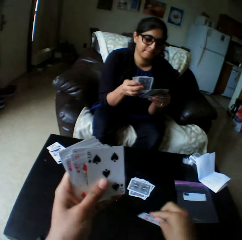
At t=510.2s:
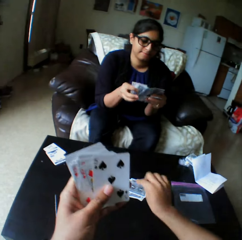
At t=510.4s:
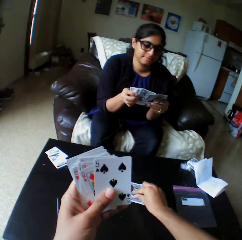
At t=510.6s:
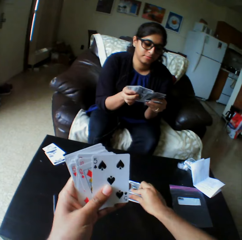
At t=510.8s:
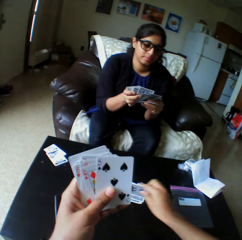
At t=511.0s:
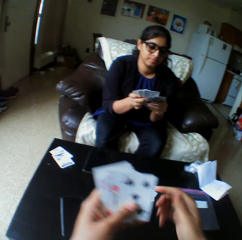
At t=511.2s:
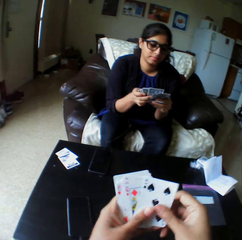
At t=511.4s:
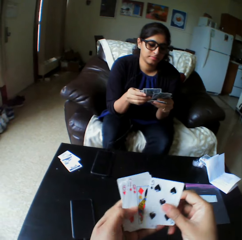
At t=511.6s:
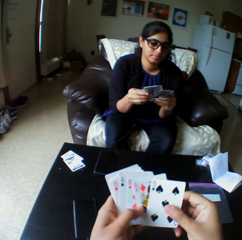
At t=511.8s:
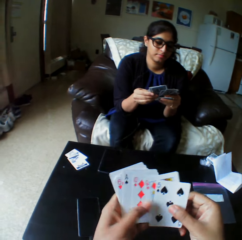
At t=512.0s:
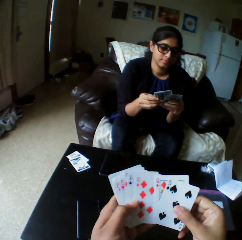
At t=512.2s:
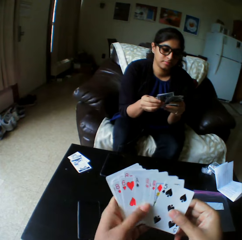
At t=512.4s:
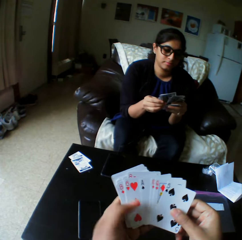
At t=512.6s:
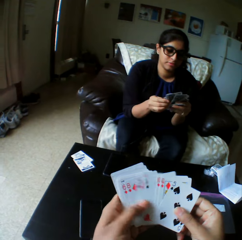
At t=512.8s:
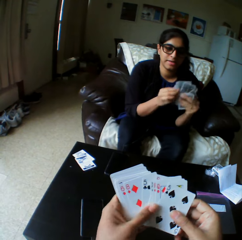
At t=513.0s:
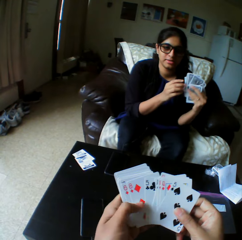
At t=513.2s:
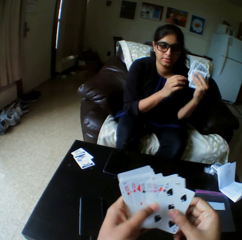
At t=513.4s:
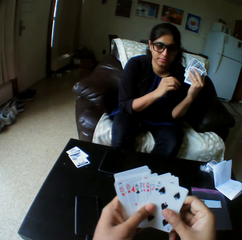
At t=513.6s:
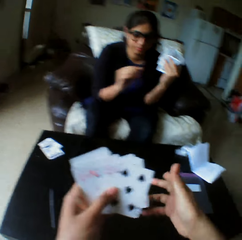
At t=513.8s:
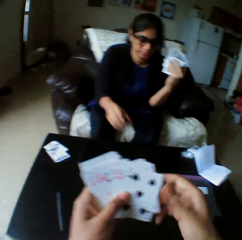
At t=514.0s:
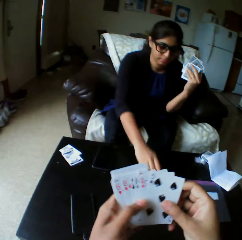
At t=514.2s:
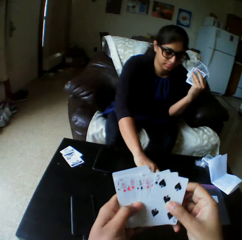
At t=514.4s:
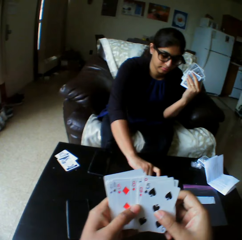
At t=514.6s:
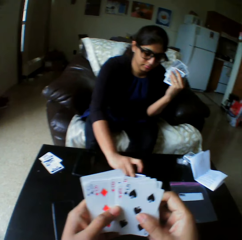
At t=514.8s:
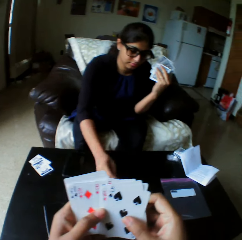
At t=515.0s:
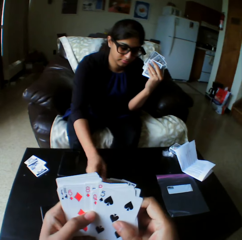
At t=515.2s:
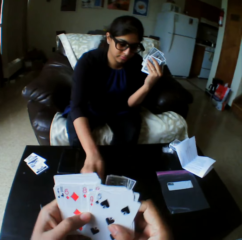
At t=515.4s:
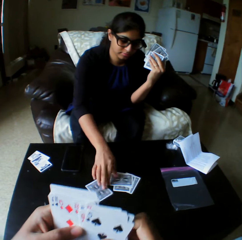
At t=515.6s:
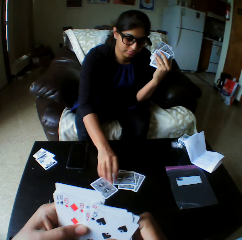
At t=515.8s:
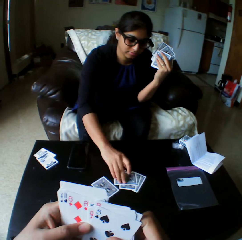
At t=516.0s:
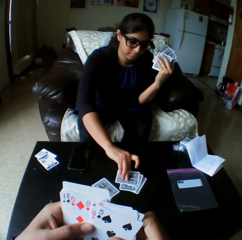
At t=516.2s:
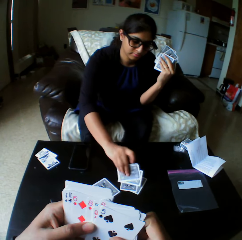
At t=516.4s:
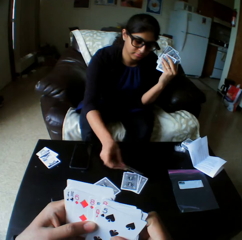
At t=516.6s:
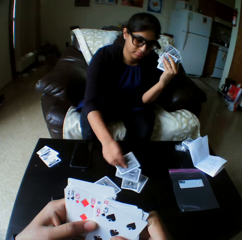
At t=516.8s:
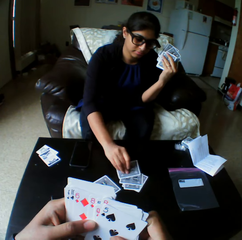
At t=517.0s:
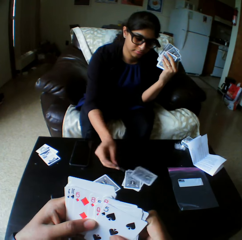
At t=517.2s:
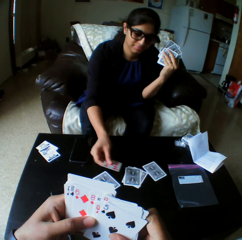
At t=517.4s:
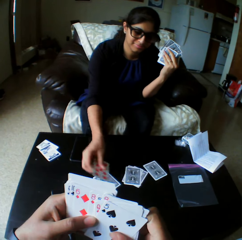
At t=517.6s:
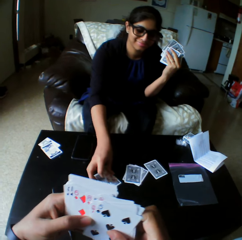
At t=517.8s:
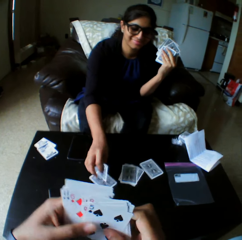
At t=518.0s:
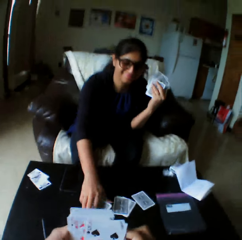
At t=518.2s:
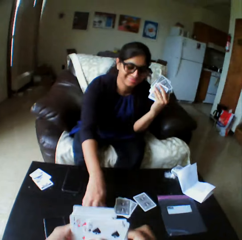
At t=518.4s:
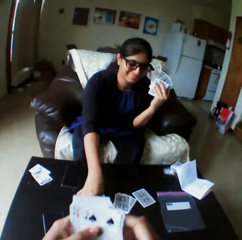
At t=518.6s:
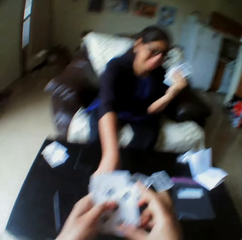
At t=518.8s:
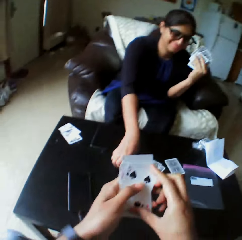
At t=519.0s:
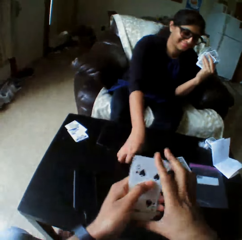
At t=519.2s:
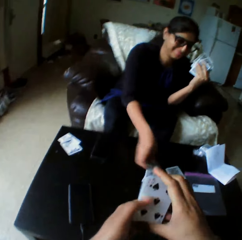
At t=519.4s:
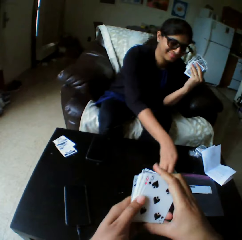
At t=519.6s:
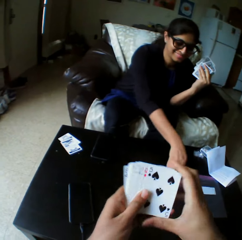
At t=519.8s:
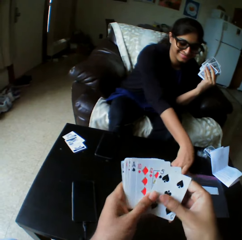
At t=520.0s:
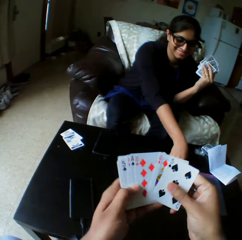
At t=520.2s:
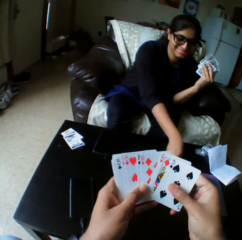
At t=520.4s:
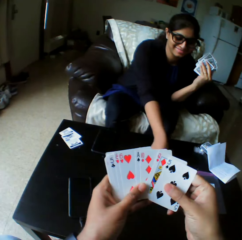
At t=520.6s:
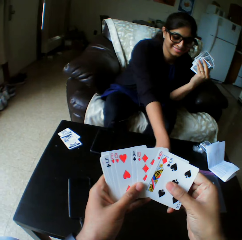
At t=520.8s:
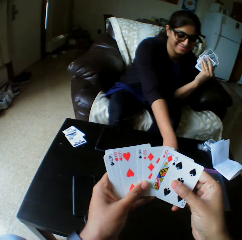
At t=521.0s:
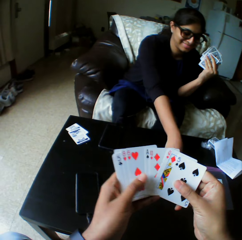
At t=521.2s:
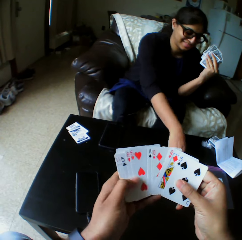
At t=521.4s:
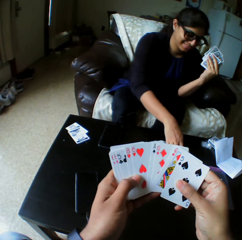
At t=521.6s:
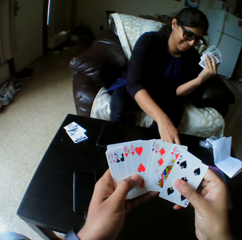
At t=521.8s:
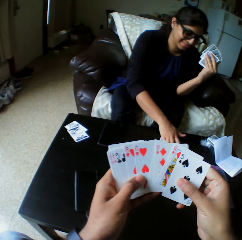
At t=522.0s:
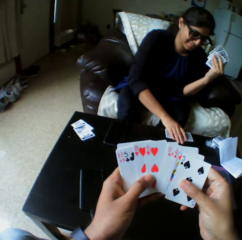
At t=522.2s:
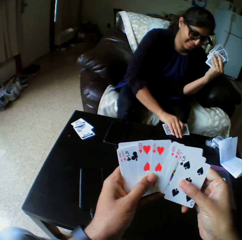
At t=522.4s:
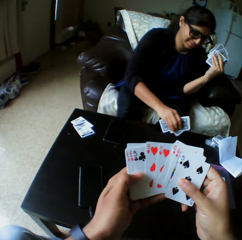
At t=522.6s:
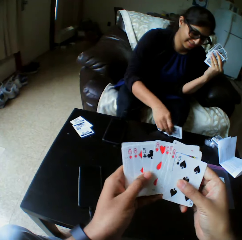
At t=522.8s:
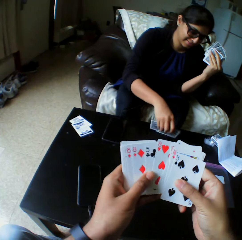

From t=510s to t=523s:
The camera wearer drops a card on the table with the right hand. They shuffle cards with both hands and select the play cards. A lady looks at the play cards, takes the play cards, and turns the play cards. The camera wearer laughs. The lady takes the play cards.

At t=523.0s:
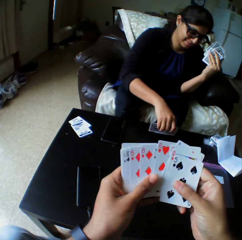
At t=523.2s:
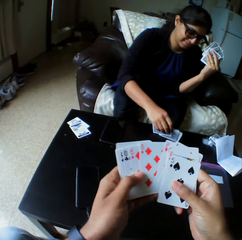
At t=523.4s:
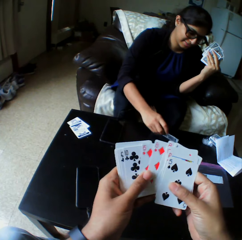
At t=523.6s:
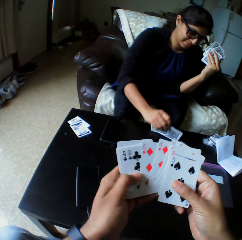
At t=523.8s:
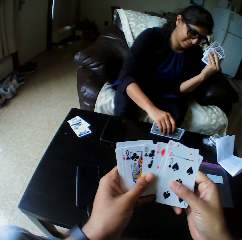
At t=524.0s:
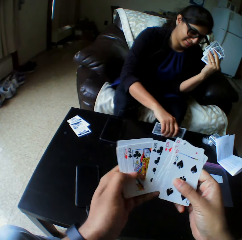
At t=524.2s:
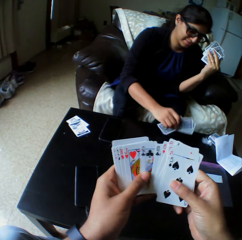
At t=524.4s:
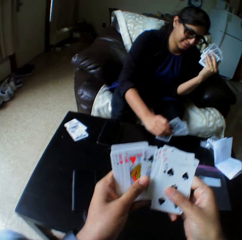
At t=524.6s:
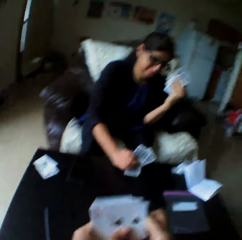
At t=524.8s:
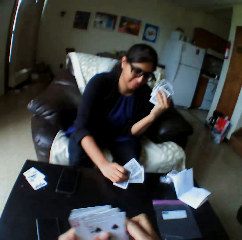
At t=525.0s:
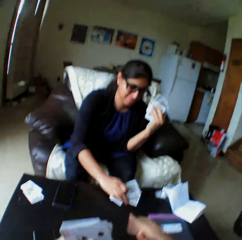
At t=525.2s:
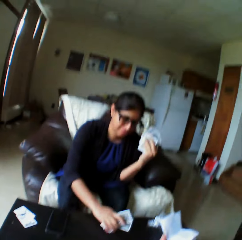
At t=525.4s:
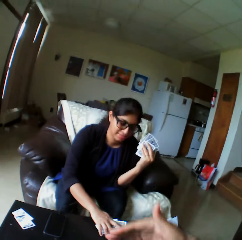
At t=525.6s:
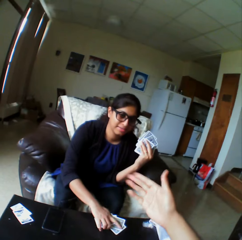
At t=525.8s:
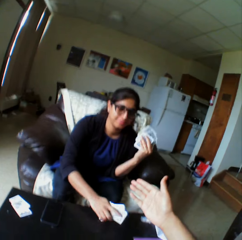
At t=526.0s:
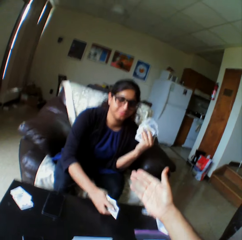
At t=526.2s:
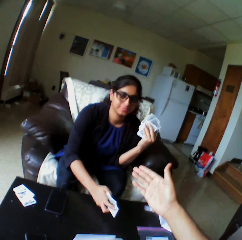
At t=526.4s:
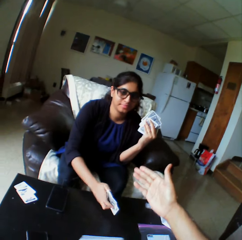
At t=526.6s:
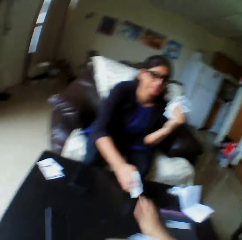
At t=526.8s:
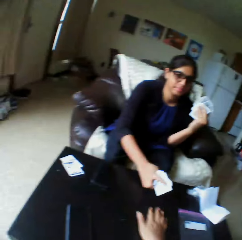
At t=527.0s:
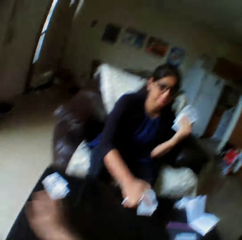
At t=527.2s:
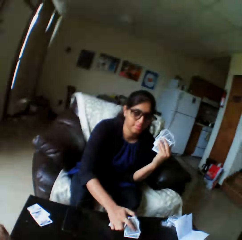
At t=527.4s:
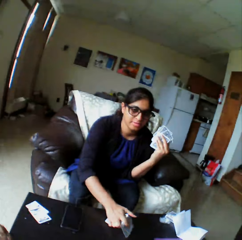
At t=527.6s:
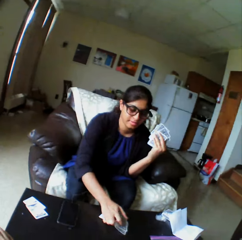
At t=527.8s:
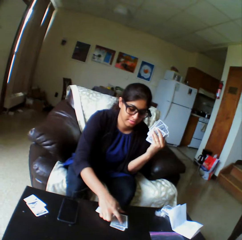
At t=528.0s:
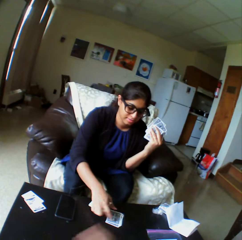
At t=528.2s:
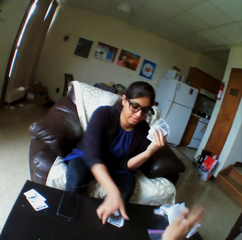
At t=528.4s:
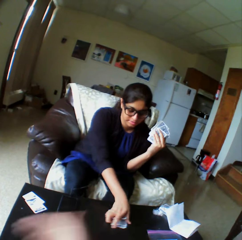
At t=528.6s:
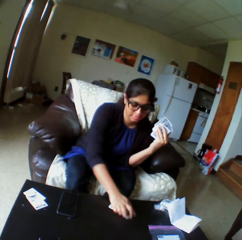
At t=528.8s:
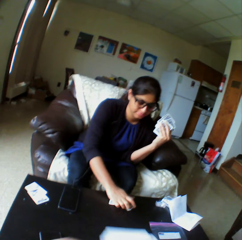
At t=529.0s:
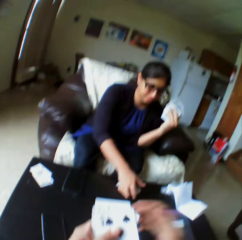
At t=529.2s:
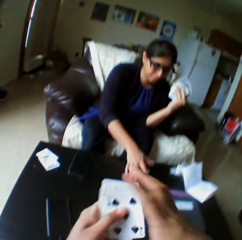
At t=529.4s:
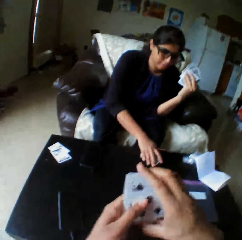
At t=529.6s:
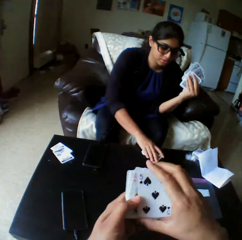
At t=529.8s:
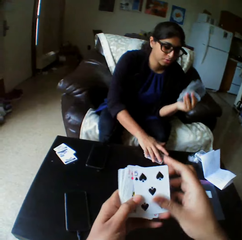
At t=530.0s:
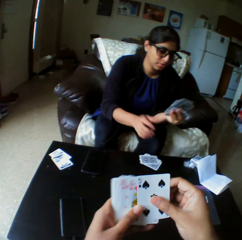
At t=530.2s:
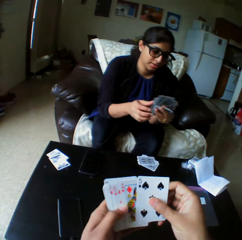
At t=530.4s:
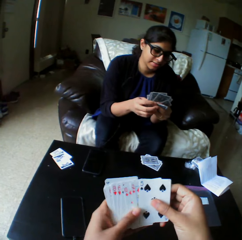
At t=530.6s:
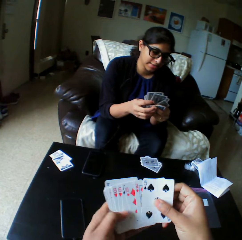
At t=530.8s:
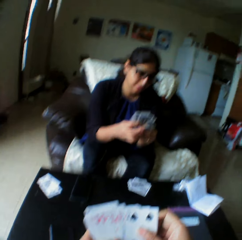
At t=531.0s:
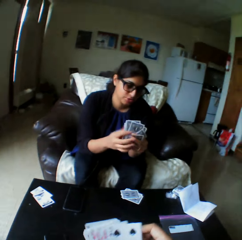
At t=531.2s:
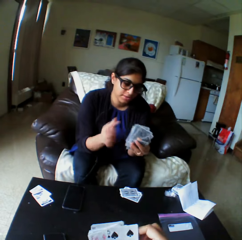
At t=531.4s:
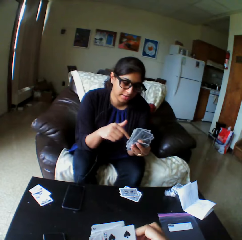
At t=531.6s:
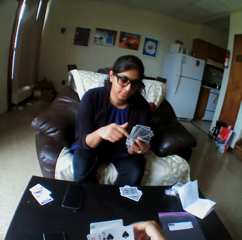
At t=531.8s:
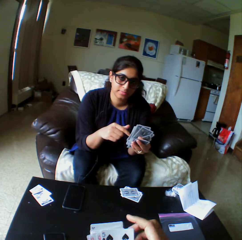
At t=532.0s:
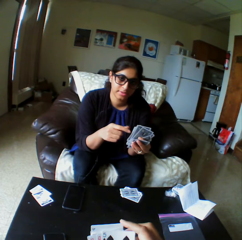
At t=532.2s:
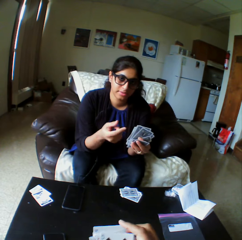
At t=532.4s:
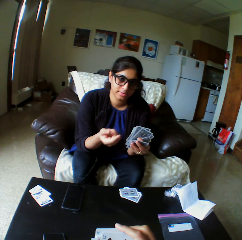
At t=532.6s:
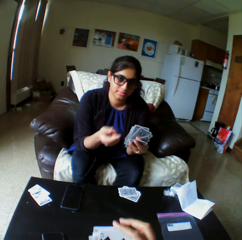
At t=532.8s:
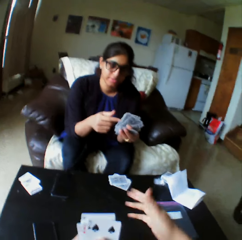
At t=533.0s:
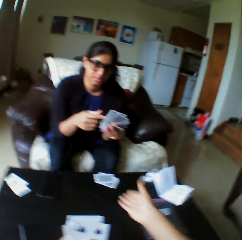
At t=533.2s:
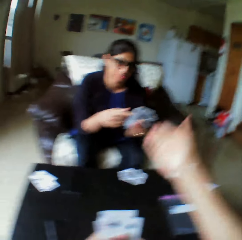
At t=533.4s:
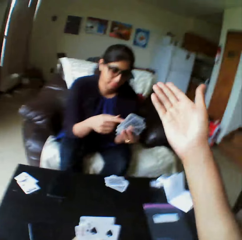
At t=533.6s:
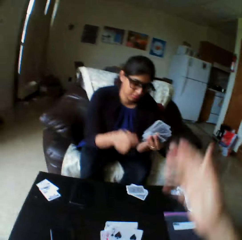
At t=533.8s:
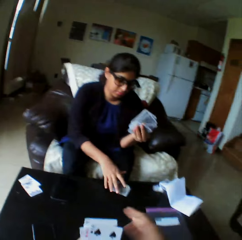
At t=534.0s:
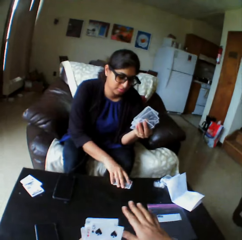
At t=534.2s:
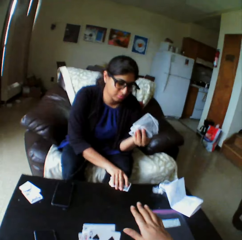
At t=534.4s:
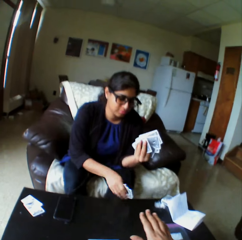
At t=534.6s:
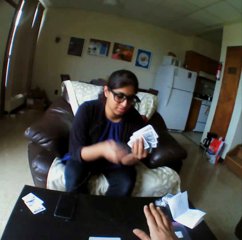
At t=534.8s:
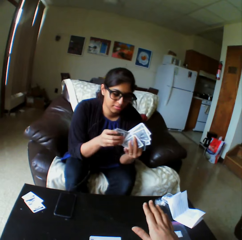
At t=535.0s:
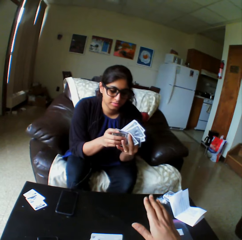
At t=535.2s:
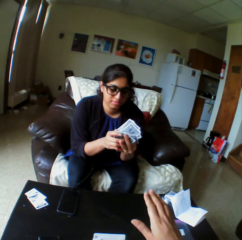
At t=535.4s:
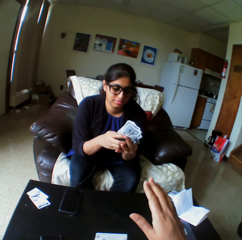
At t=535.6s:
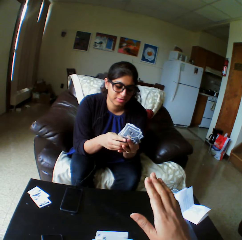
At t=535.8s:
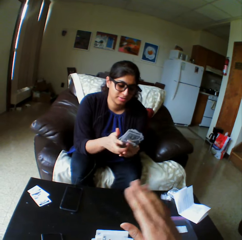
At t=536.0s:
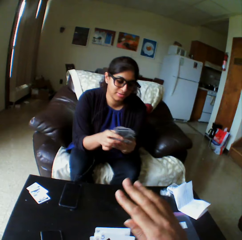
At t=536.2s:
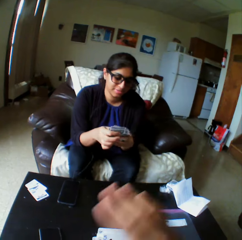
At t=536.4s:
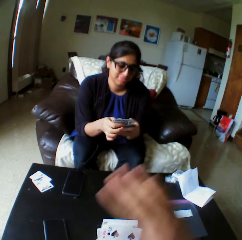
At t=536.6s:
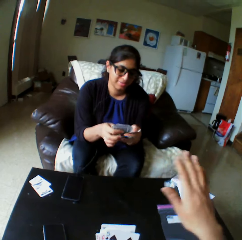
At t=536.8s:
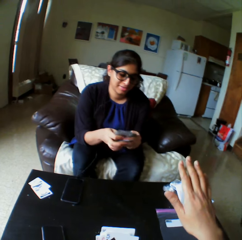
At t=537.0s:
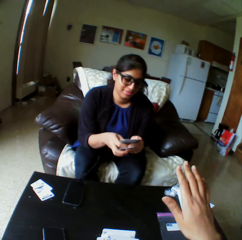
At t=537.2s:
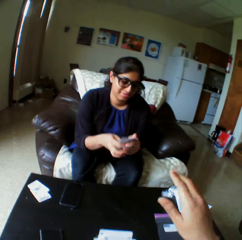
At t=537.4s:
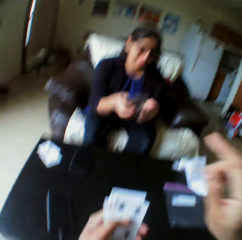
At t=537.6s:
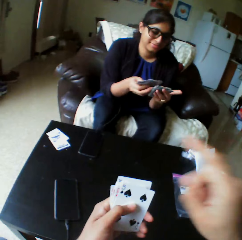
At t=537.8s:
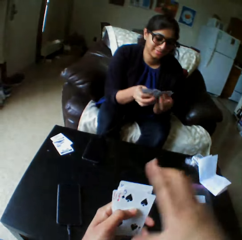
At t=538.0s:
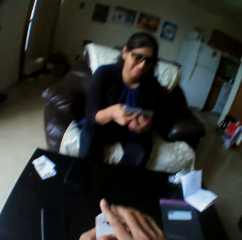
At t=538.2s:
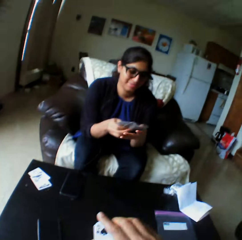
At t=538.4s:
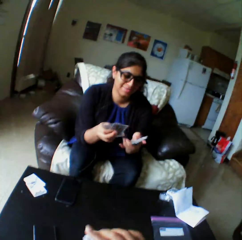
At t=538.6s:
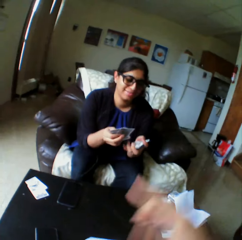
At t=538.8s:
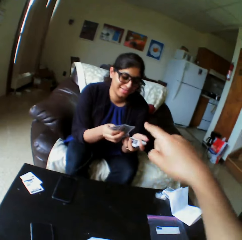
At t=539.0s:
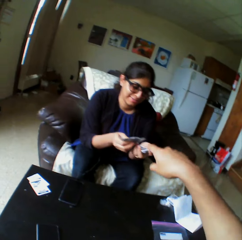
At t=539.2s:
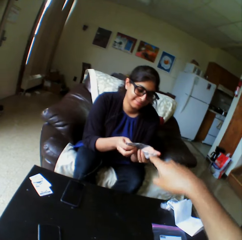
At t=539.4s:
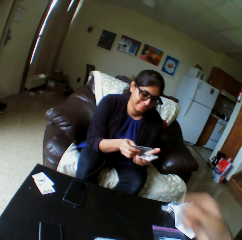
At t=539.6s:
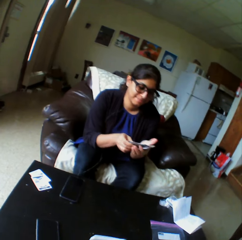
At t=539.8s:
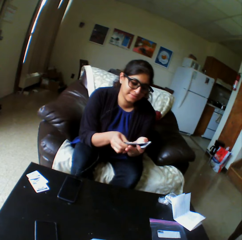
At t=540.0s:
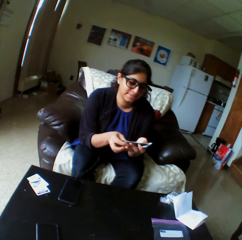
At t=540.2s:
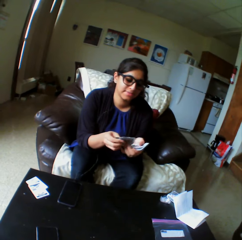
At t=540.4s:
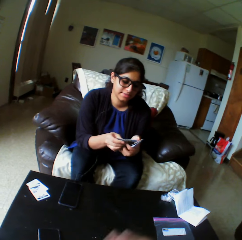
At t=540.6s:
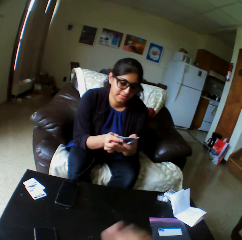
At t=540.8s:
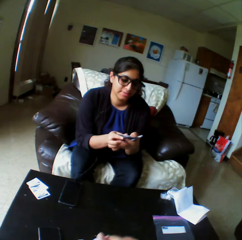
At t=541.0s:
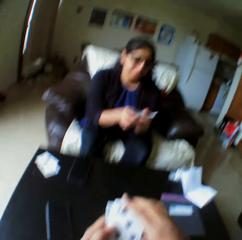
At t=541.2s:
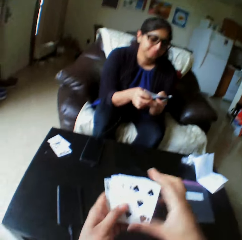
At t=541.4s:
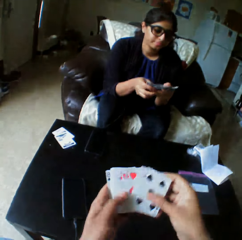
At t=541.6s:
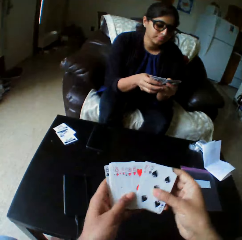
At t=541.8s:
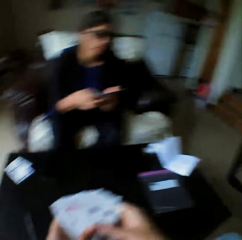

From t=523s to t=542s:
A woman taps the play cards on the table. The camera wearer illustrates with his hand. He moves his hand aside and selects the play cards. The woman points her finger on the play cards. The camera wearer illustrates with his hand. The woman picks cards with the right hand. The camera wearer touches the play cards, points his finger towards the woman, and moves back his hand. The woman shuffles cards with both hands. The camera wearer moves his hand.
